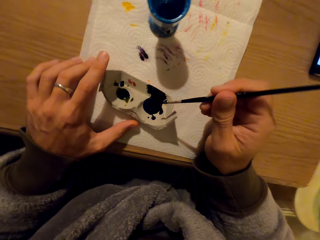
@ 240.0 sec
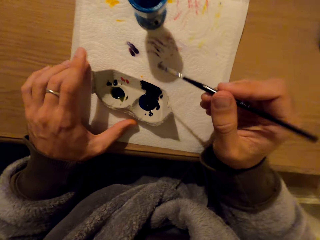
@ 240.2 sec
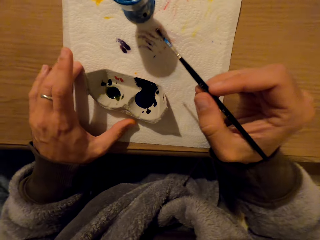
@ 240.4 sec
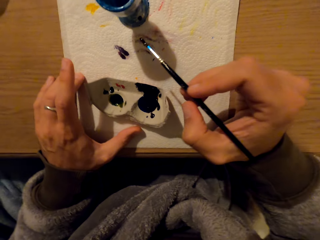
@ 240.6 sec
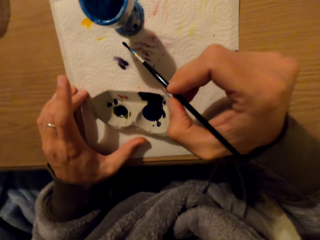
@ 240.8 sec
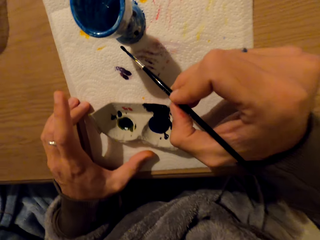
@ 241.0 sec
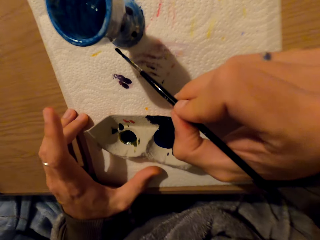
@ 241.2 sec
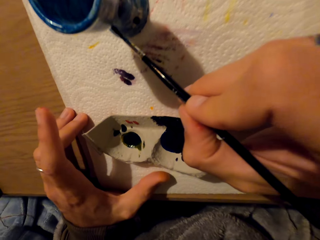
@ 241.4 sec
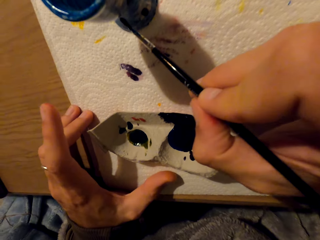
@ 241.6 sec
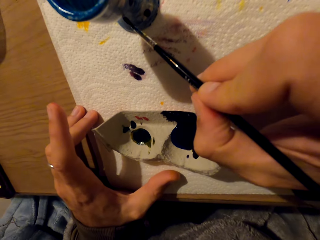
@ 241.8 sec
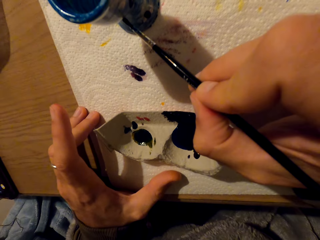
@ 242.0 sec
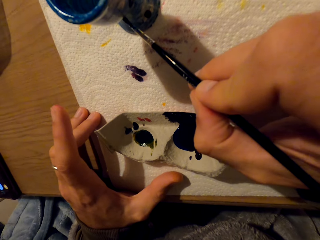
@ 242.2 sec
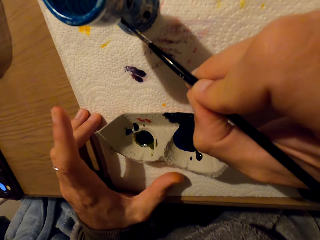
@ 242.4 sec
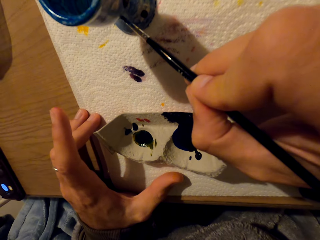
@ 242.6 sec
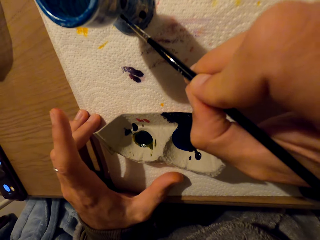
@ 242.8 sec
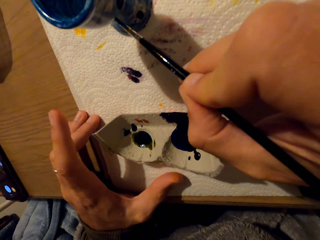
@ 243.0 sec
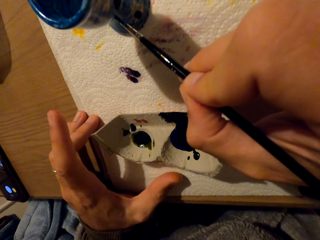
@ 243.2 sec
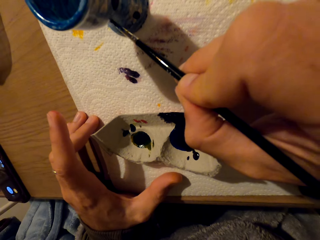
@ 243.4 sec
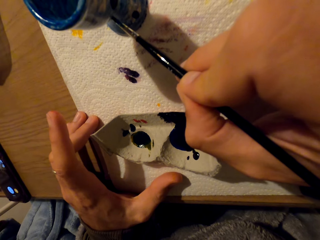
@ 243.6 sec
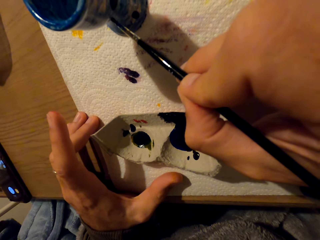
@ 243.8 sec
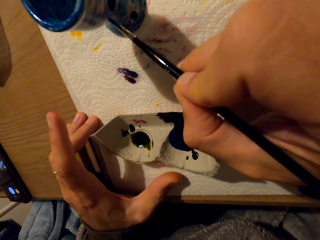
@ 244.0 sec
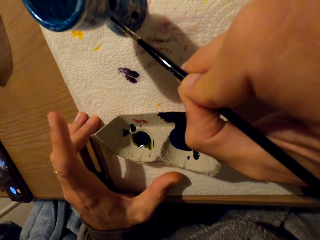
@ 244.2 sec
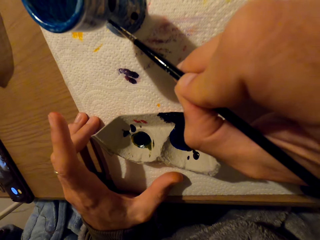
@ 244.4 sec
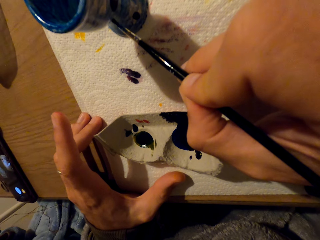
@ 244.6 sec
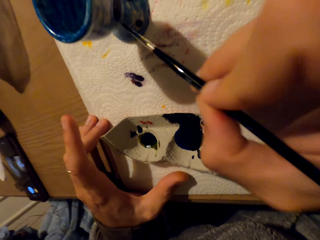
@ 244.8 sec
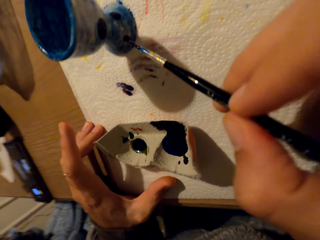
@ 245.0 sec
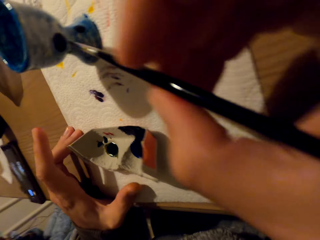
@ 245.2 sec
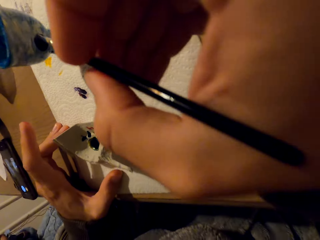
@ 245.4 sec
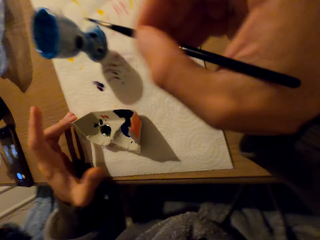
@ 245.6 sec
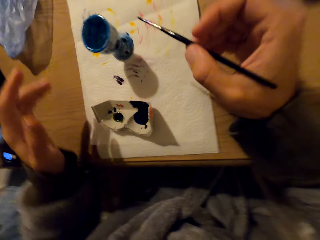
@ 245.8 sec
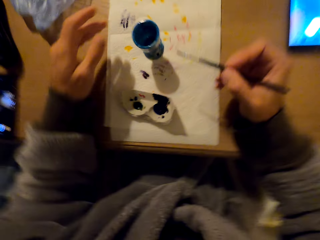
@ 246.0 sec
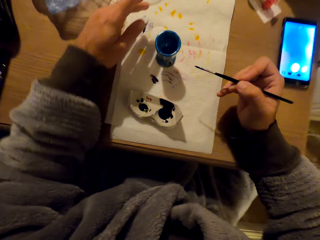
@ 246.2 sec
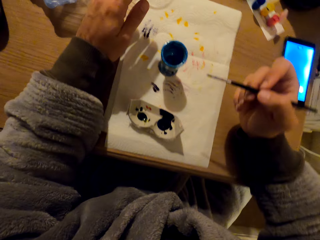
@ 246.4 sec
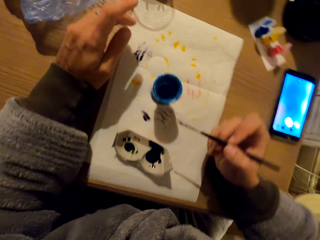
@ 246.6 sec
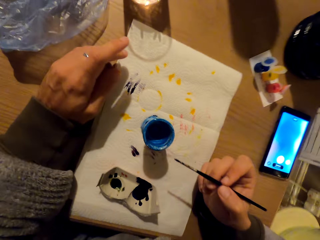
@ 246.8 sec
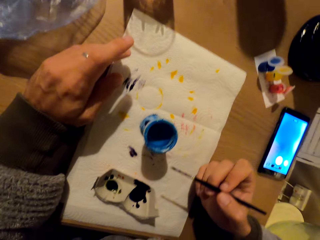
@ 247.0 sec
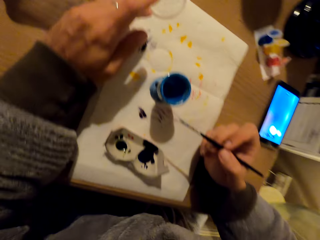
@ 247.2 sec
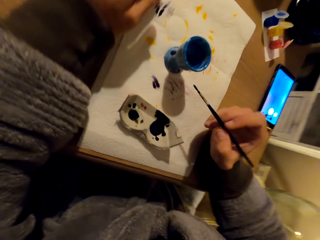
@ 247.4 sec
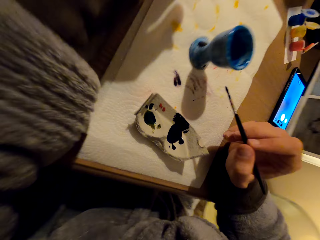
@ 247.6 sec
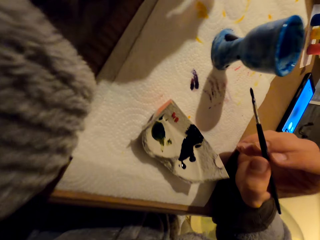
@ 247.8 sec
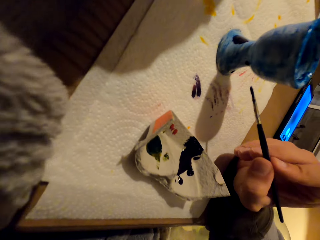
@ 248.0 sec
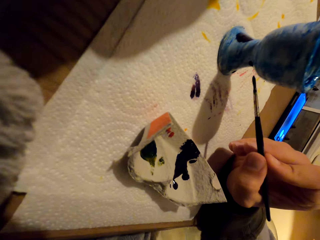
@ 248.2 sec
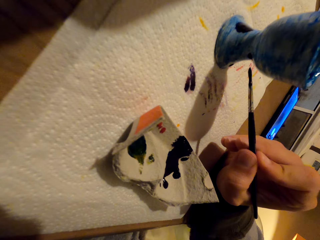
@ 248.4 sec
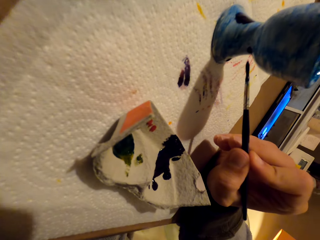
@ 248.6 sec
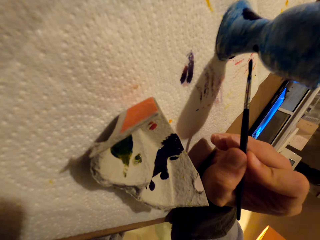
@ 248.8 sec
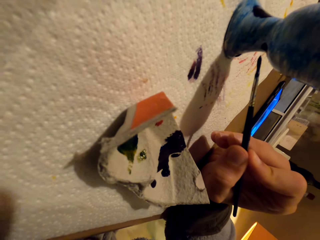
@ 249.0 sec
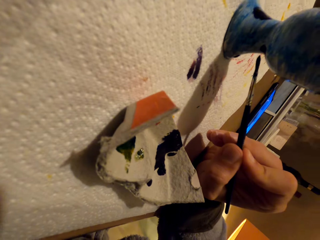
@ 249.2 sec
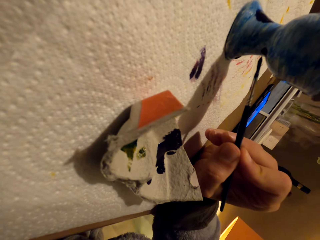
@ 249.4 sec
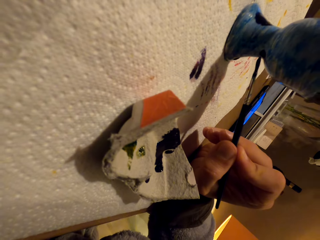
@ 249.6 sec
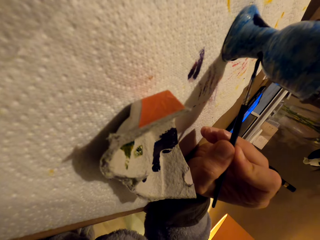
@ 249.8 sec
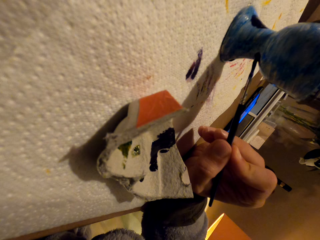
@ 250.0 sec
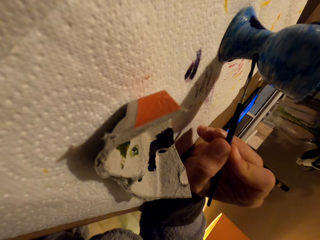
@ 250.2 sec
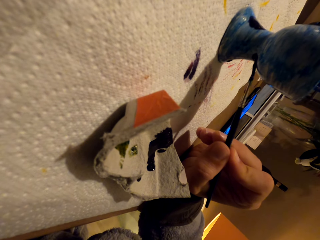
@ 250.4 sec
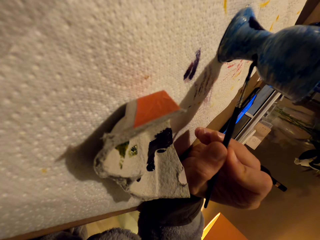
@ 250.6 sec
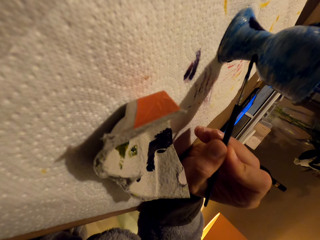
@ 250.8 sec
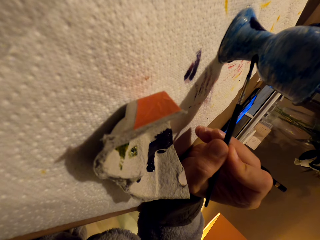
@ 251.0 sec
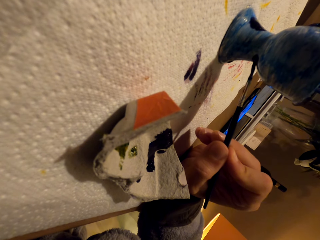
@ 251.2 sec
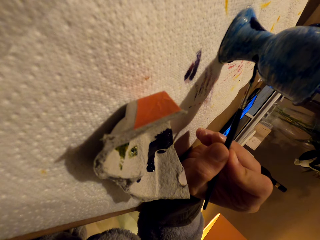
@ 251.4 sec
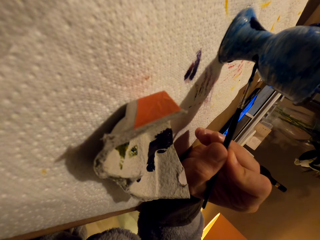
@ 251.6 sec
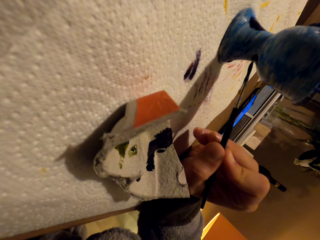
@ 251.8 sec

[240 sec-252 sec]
The camera wearer decorates the pot. They move the hand. They paint the pot.

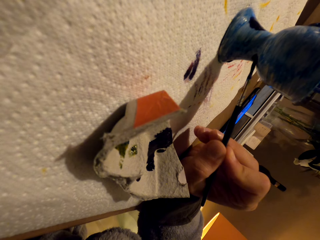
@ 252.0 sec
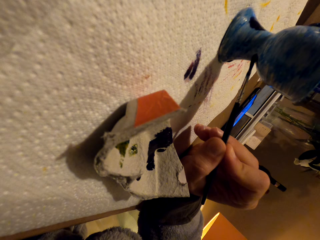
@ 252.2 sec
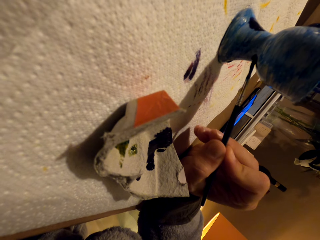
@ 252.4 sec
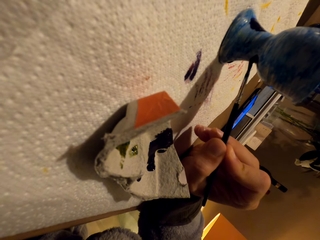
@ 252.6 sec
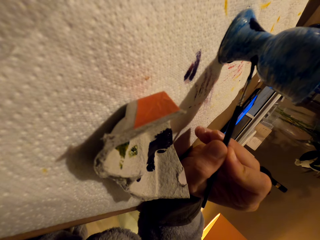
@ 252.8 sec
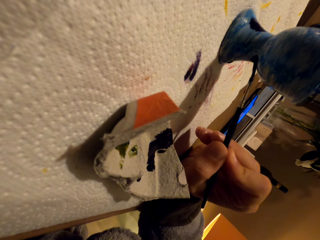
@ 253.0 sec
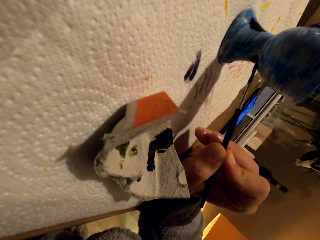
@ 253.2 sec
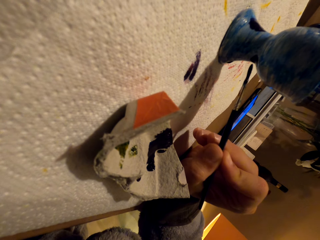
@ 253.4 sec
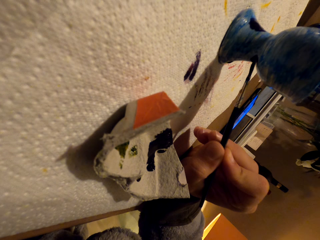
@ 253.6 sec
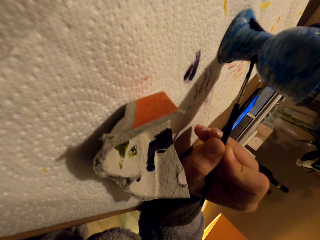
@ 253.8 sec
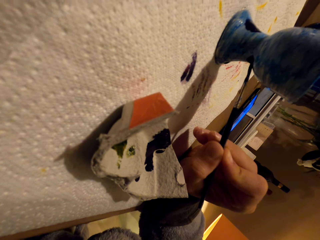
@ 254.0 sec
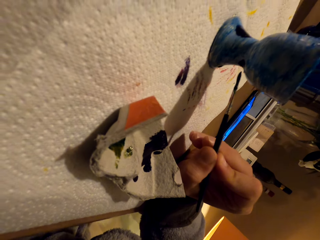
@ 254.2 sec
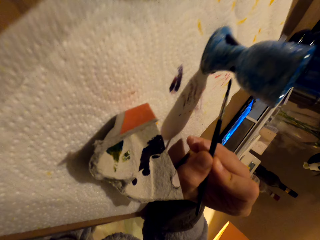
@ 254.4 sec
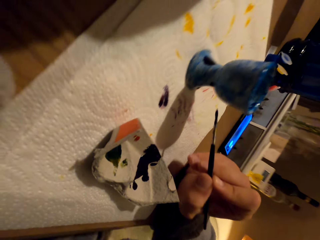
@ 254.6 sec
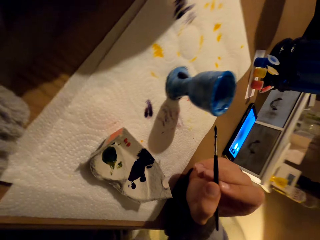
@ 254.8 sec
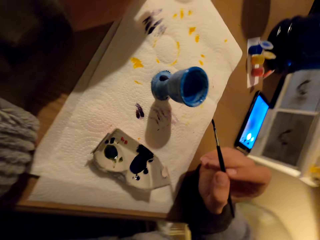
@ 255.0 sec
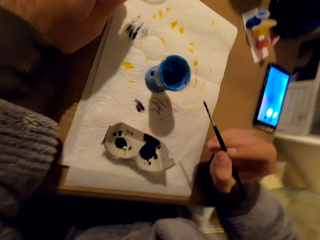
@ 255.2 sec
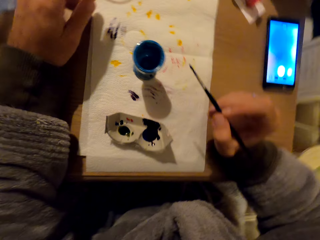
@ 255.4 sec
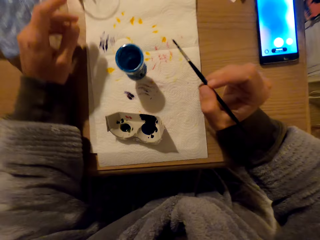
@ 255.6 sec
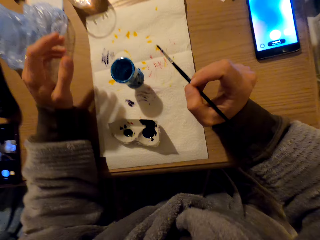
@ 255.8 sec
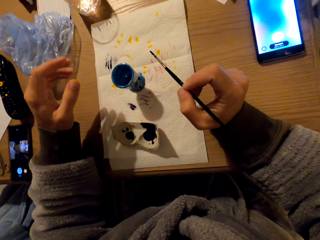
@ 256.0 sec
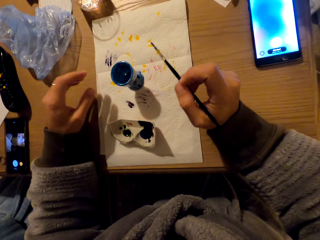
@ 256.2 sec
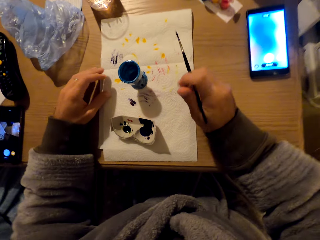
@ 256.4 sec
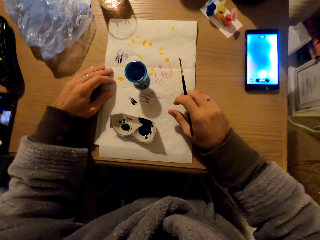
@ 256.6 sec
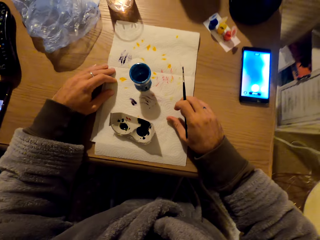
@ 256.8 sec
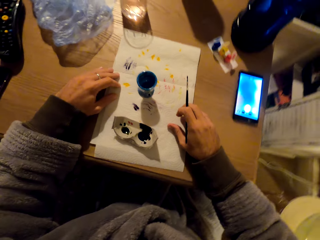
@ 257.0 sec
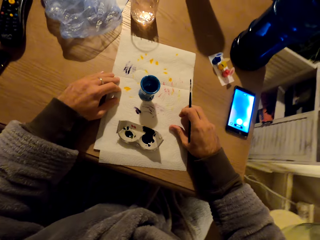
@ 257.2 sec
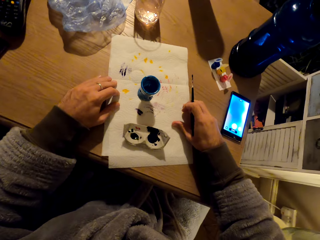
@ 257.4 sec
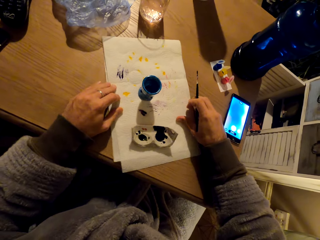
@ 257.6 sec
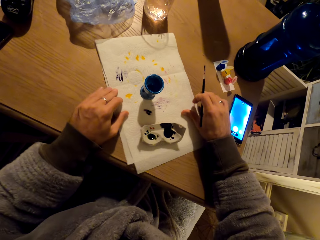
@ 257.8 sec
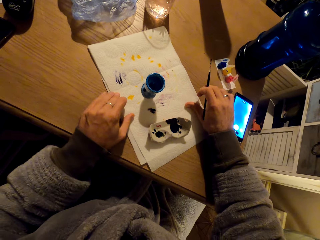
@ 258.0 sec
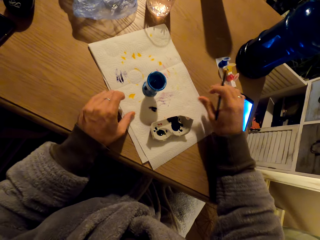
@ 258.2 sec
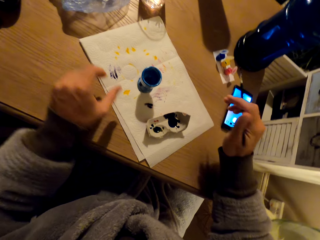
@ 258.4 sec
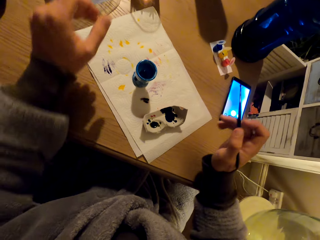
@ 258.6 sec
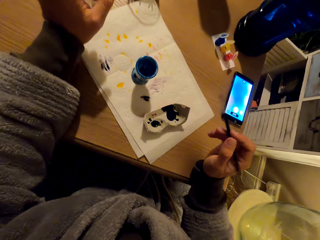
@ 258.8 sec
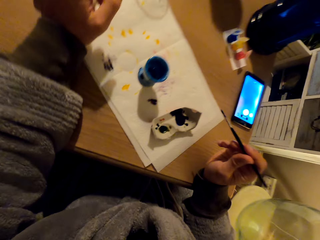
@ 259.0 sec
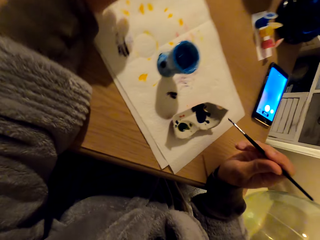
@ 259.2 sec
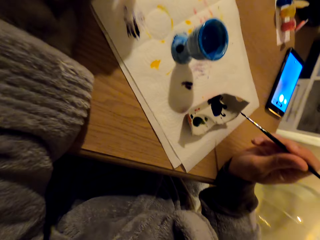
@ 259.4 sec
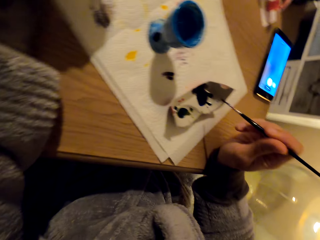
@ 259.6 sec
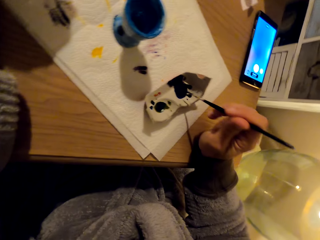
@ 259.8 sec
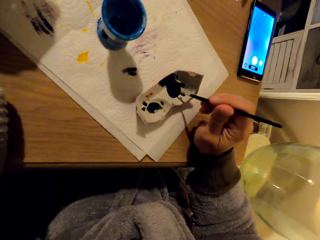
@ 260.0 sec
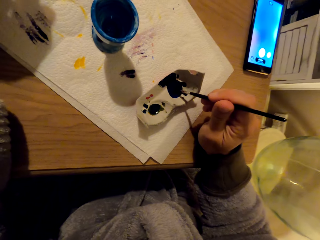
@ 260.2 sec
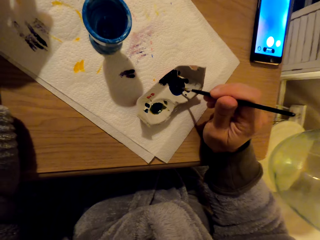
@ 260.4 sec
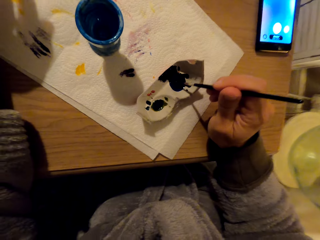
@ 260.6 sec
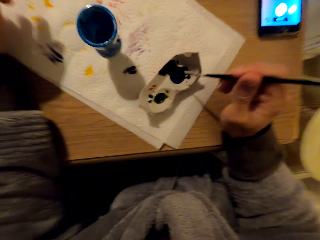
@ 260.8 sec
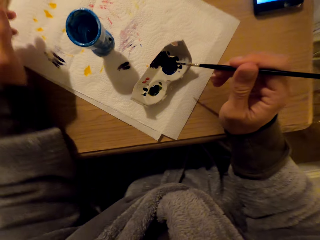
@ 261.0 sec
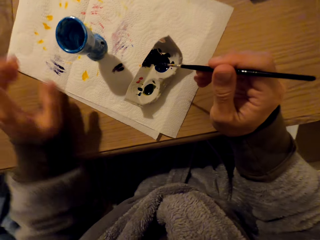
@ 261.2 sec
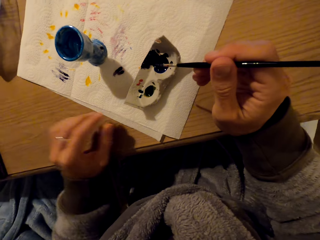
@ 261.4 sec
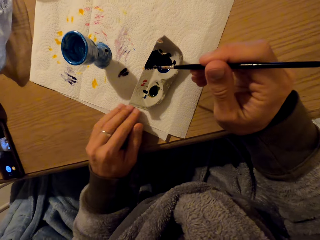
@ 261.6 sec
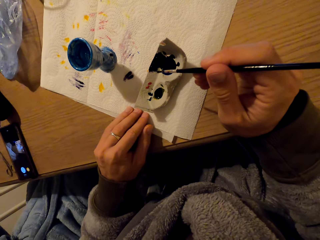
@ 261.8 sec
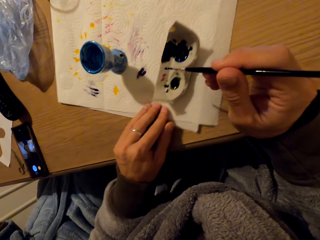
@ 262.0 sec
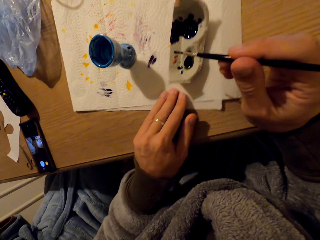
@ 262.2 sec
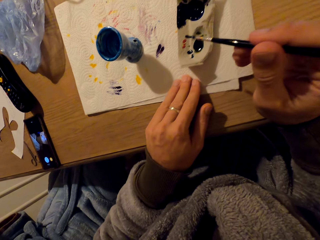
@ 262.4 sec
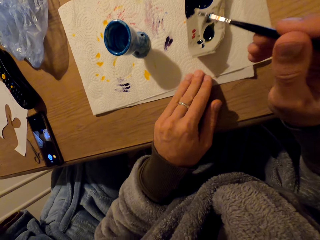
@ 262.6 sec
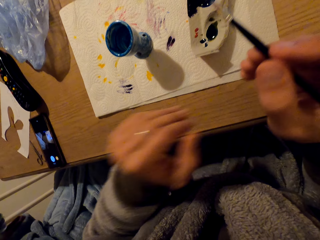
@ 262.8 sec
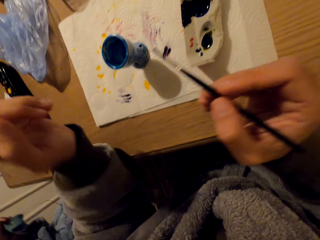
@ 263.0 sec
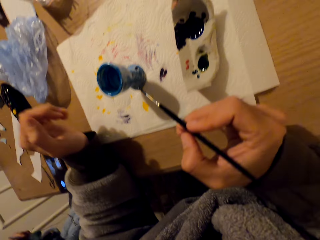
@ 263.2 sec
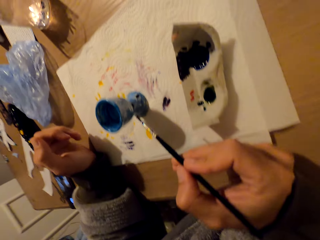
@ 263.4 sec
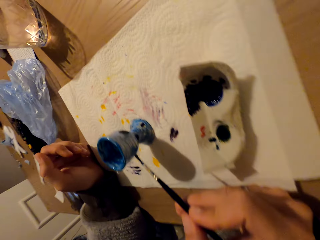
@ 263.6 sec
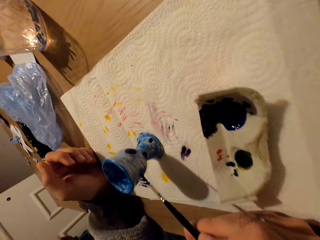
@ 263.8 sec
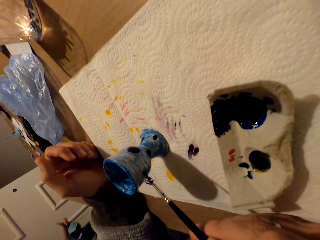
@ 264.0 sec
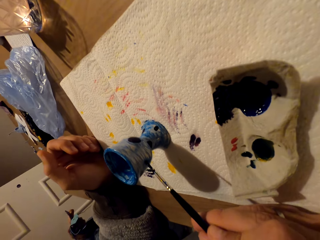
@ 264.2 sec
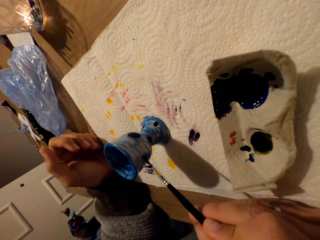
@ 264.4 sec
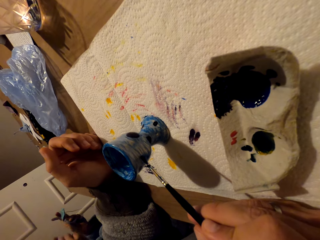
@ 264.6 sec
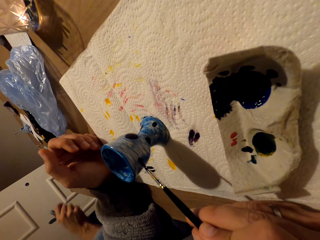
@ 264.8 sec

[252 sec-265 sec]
The camera wearer paints. They stare at the pot. They rotate the paper towel. They dip the paint brush in the paint. They move the paper towel. They paint with the brush.
